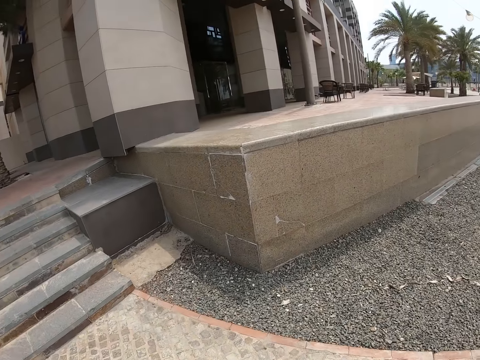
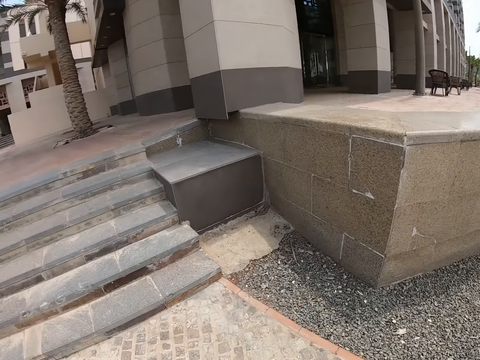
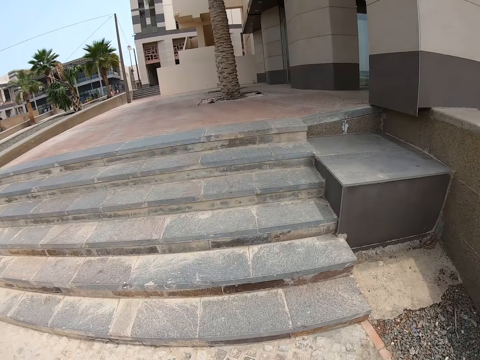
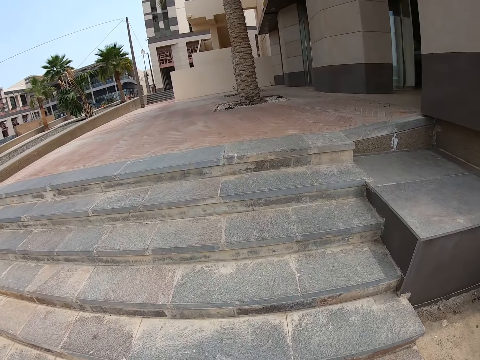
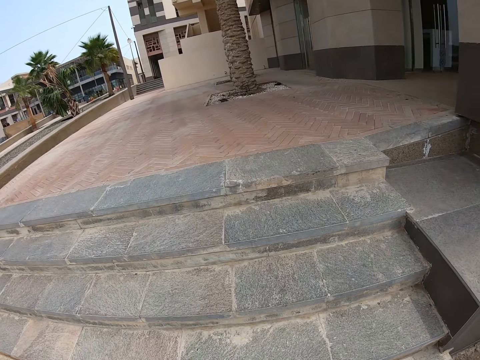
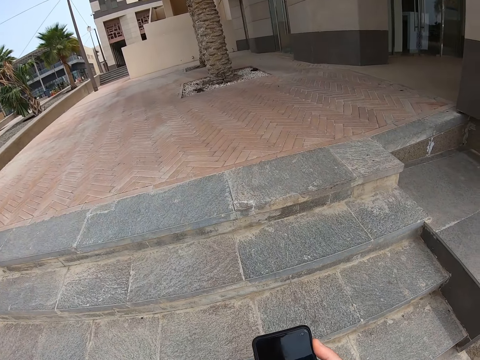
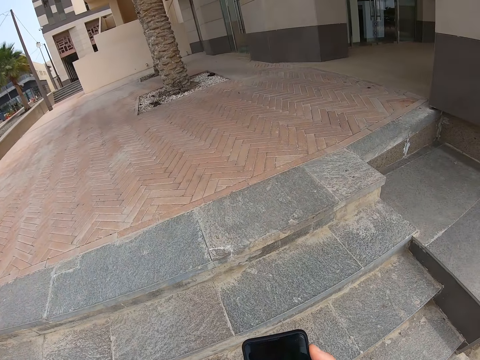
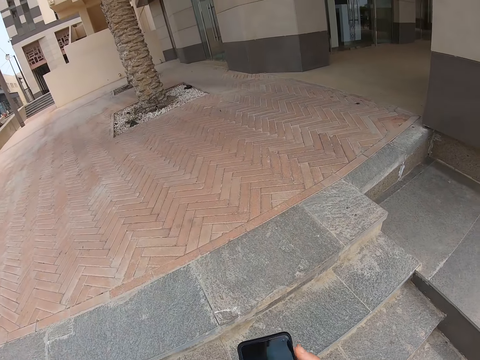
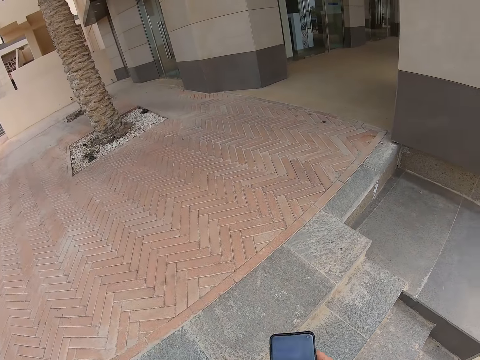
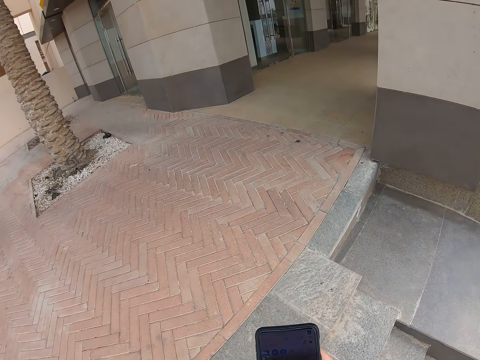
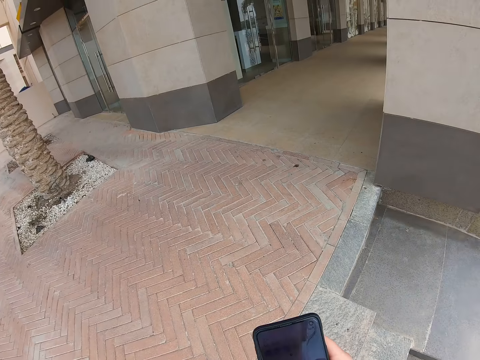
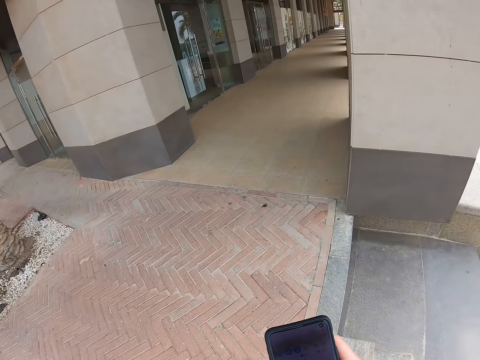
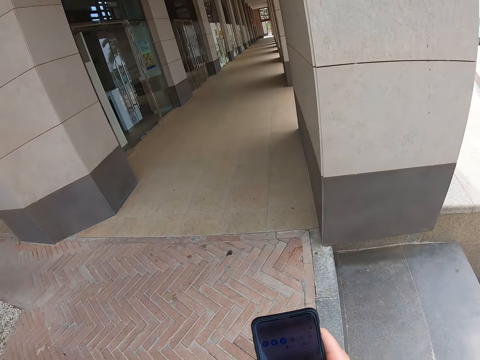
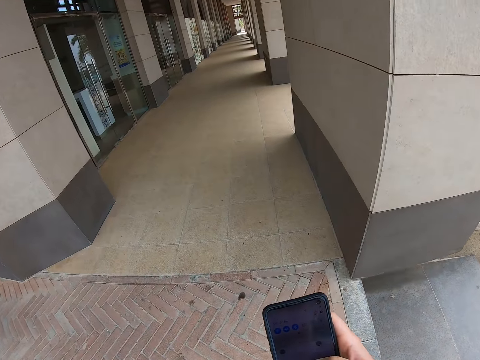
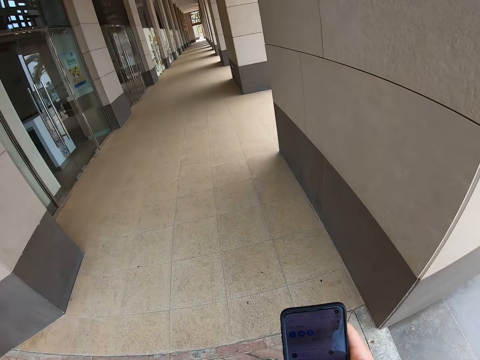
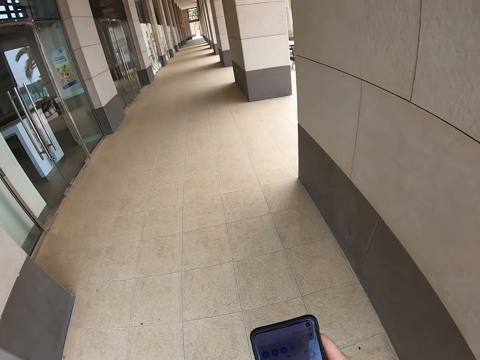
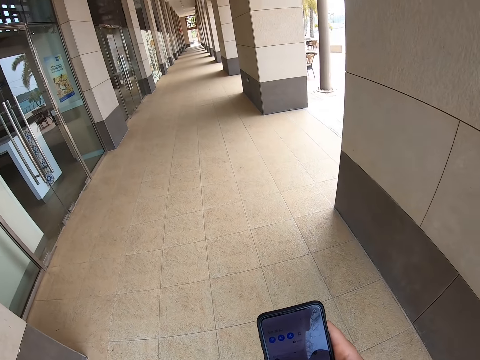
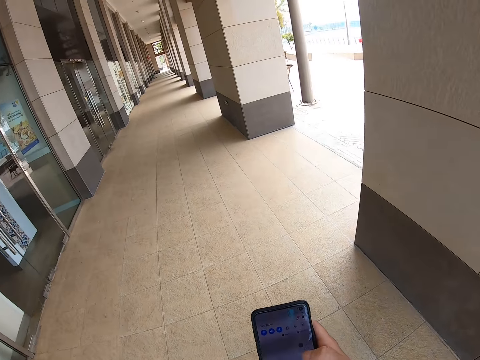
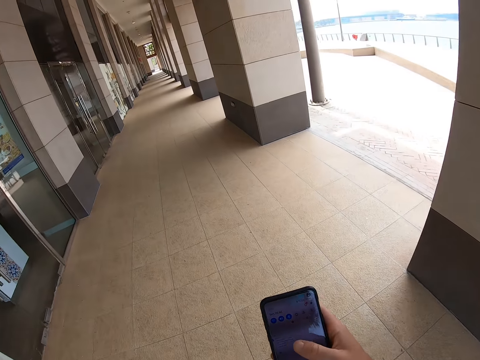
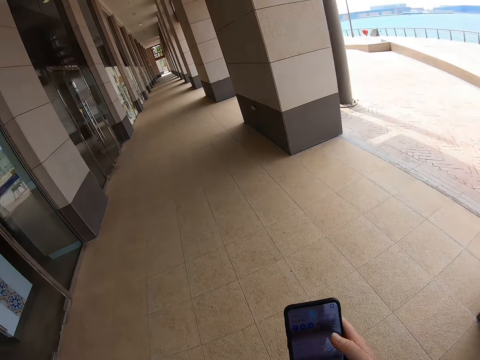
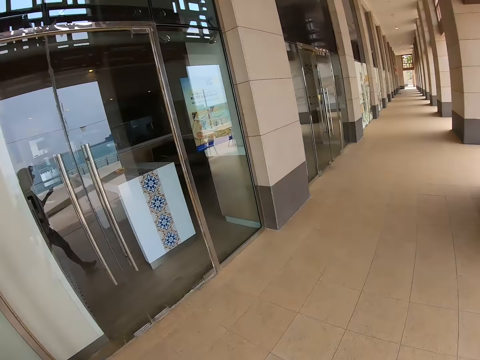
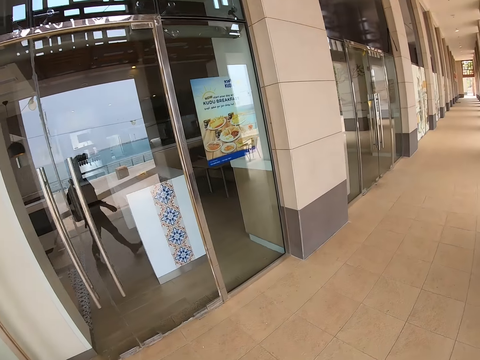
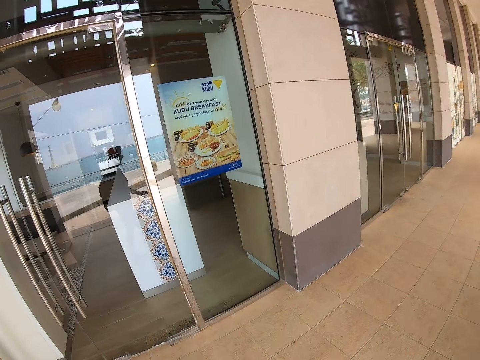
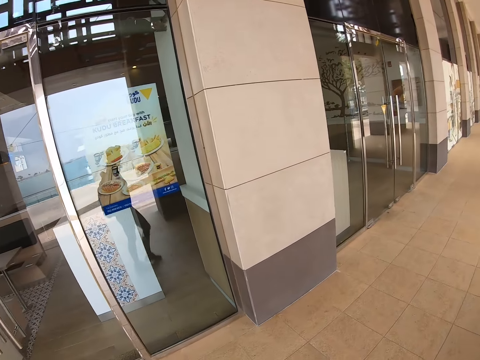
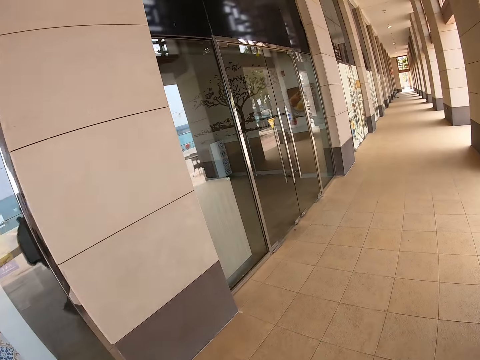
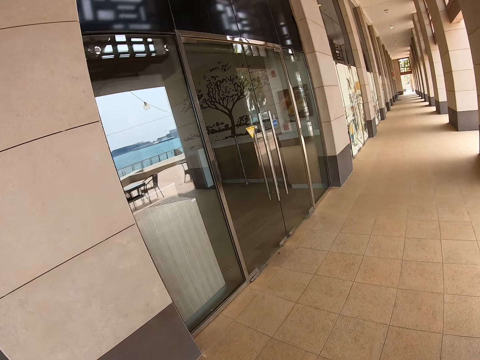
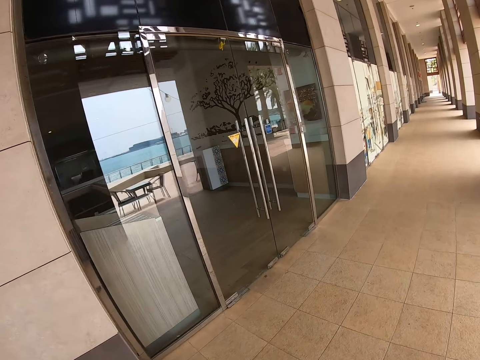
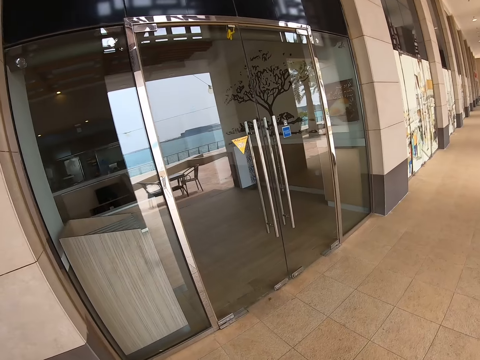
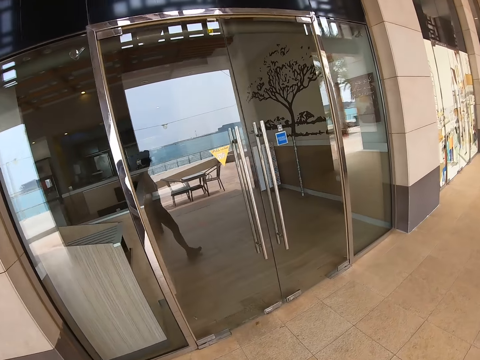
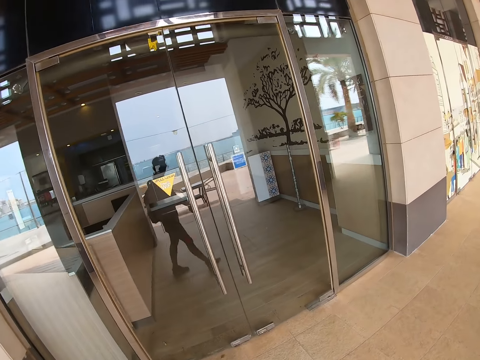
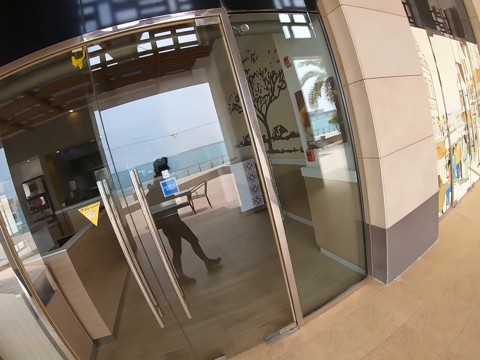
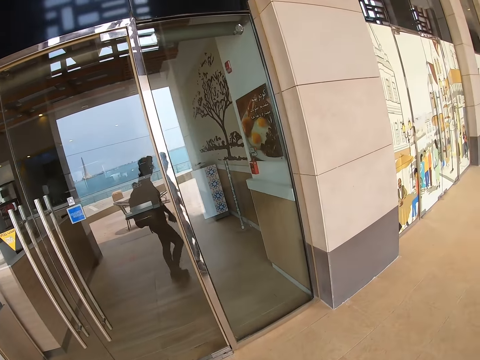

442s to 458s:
The camera wearer climbs up the stairs. They hold the phone up. They operate the phone. They walk in the corridor. They swipe on the phone. They look around. They walk in the corridor.

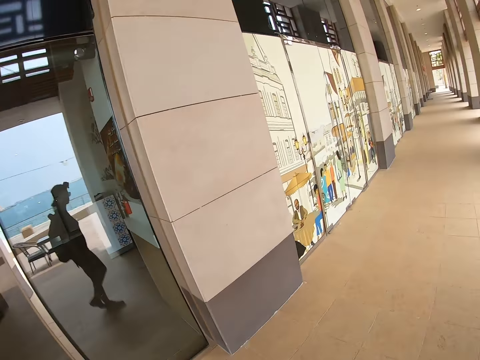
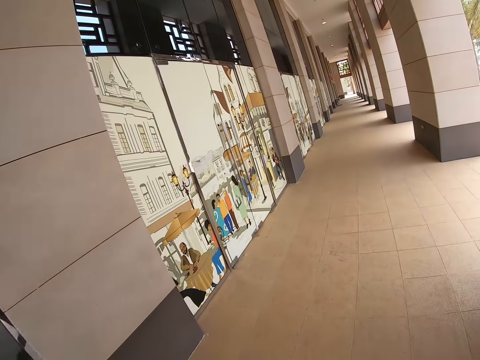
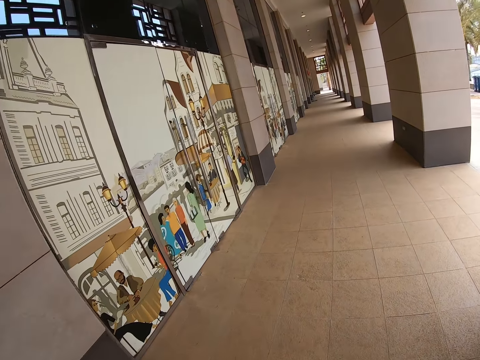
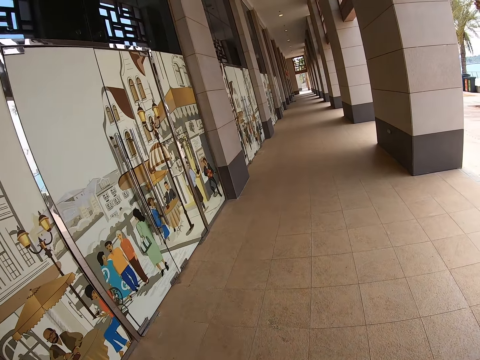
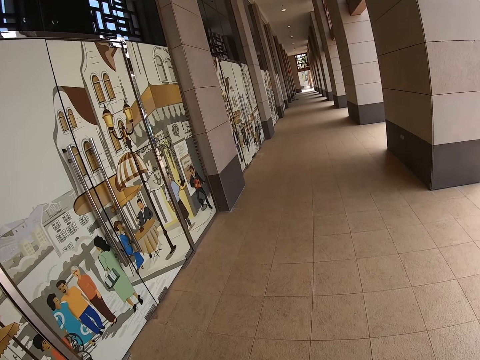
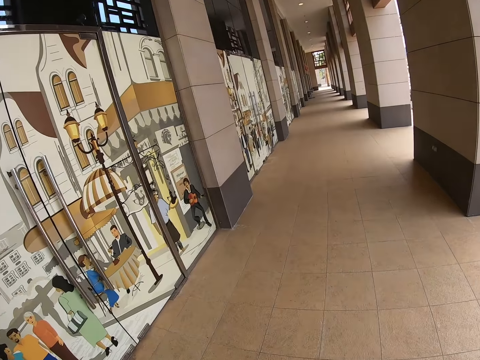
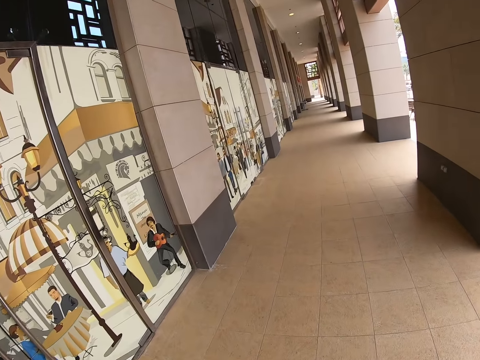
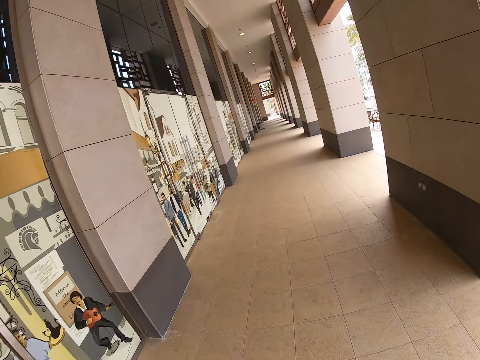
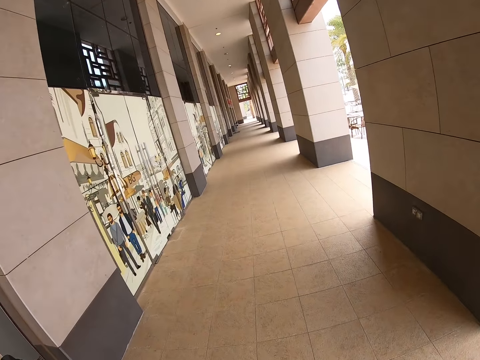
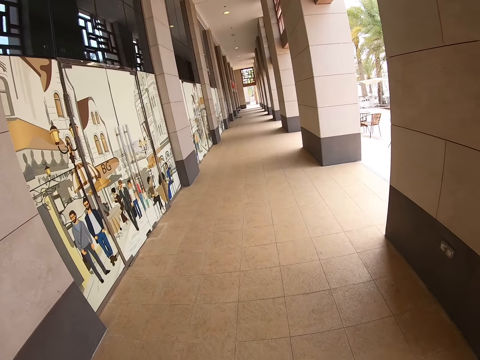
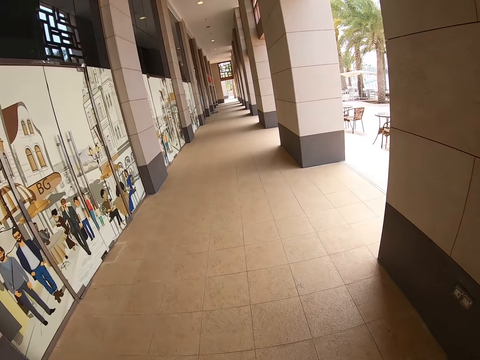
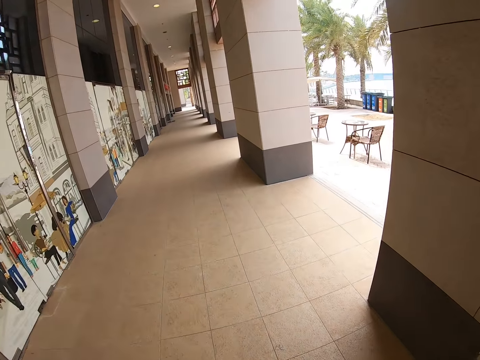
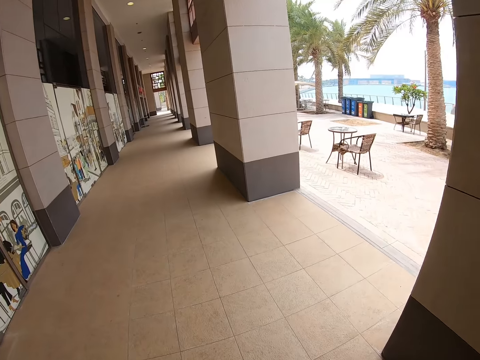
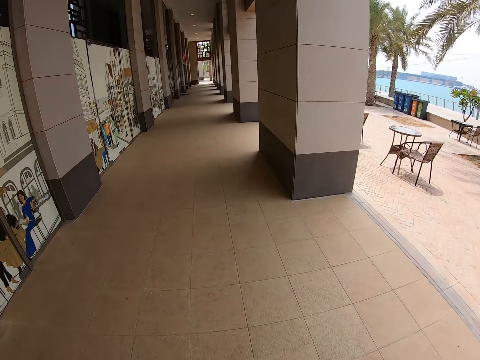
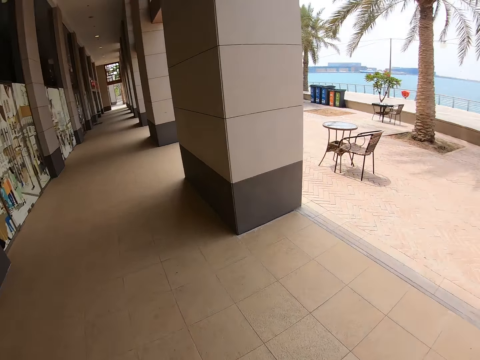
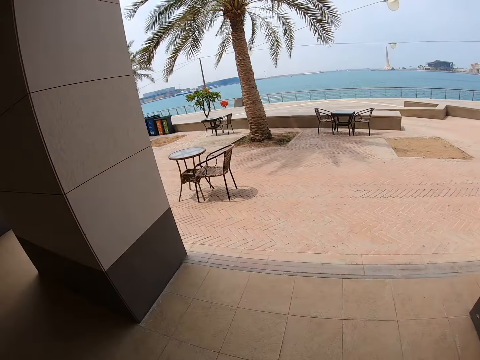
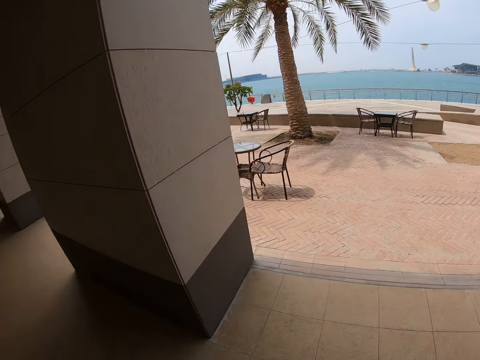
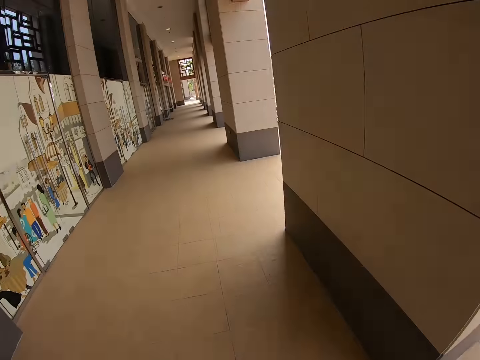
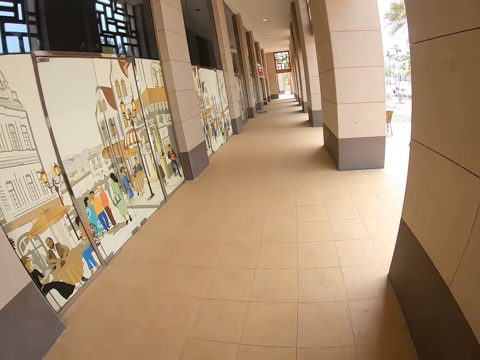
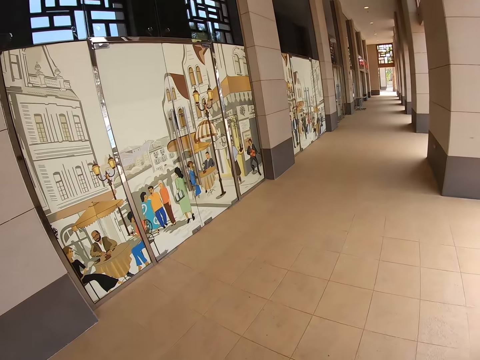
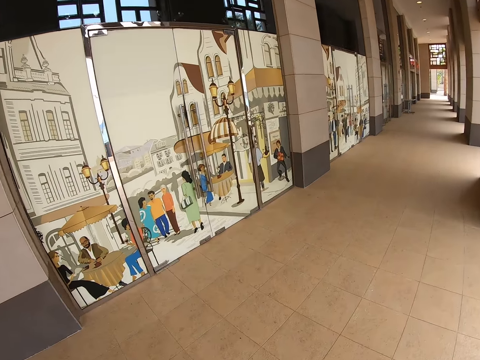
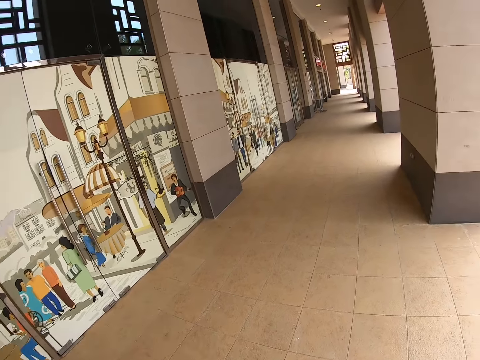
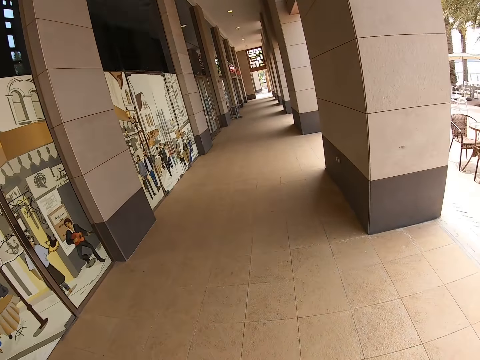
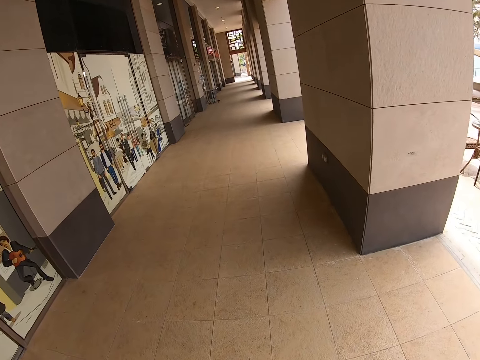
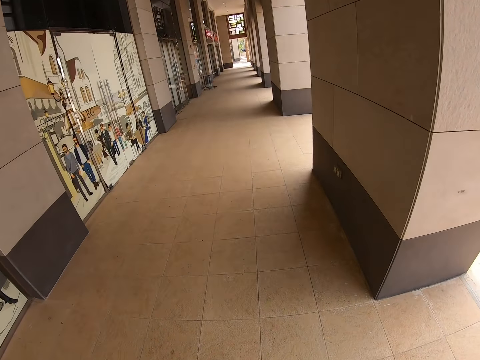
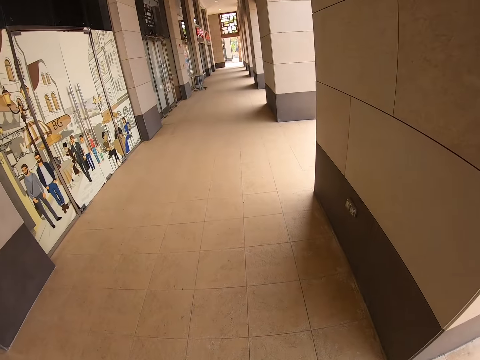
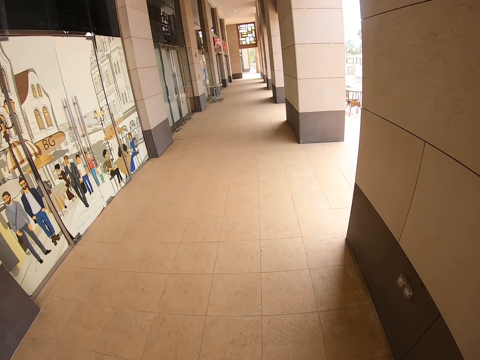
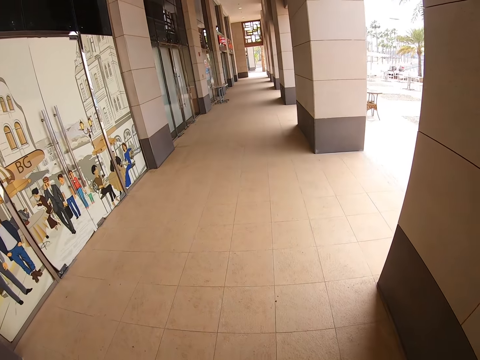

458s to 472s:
The camera wearer looks around. They walk in the corridor.
